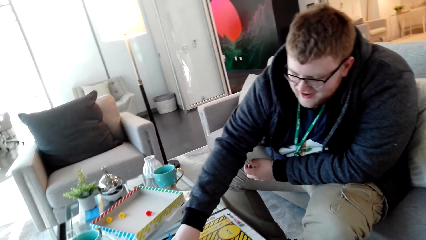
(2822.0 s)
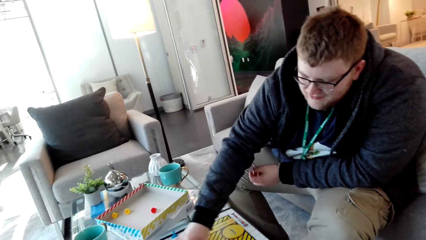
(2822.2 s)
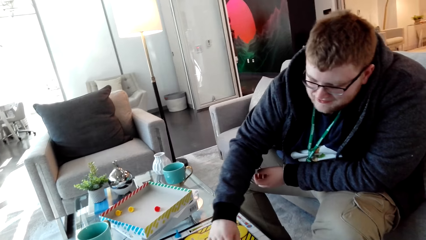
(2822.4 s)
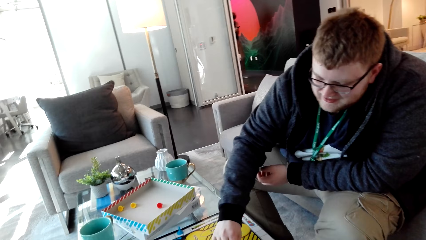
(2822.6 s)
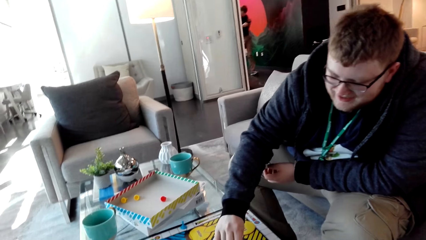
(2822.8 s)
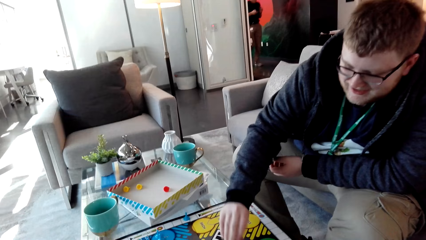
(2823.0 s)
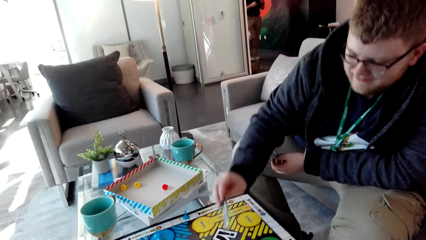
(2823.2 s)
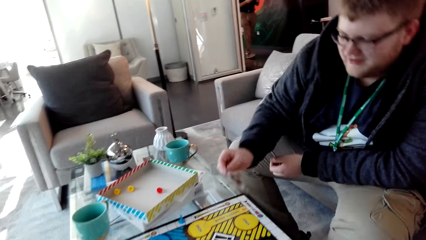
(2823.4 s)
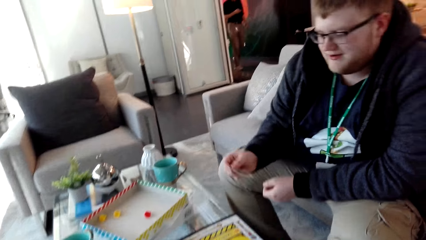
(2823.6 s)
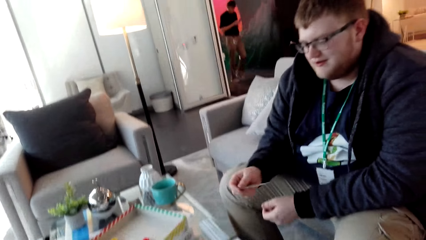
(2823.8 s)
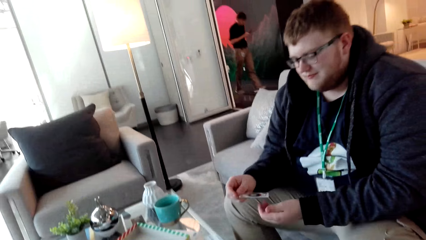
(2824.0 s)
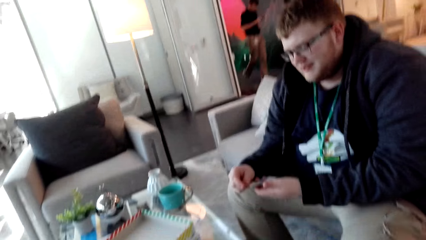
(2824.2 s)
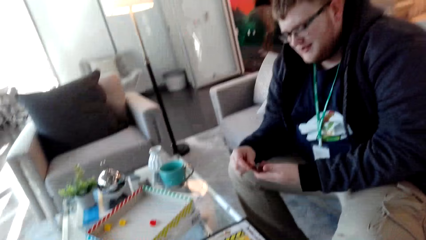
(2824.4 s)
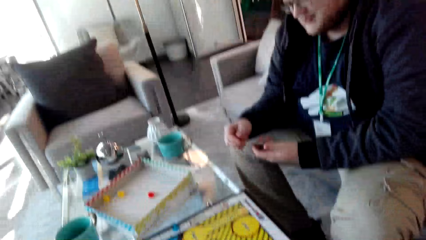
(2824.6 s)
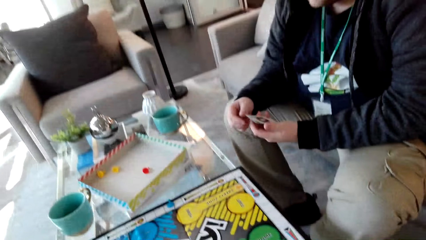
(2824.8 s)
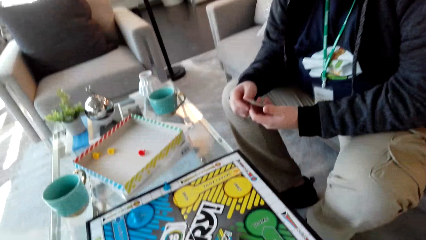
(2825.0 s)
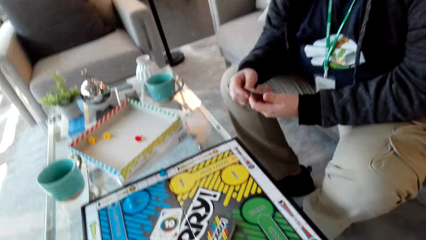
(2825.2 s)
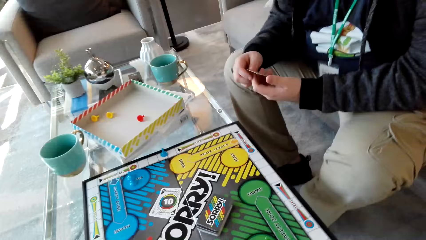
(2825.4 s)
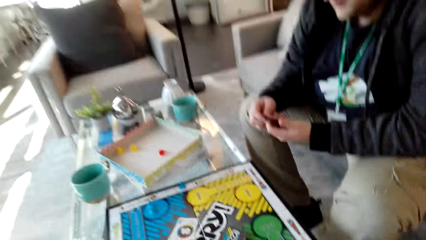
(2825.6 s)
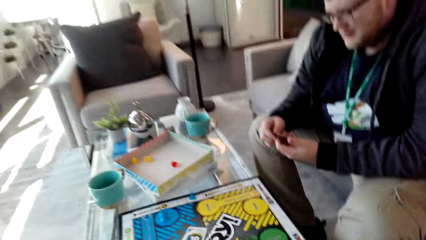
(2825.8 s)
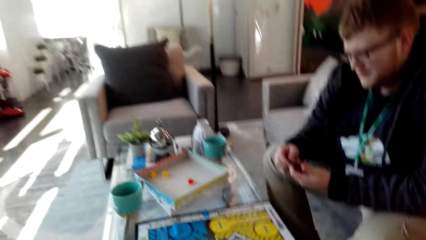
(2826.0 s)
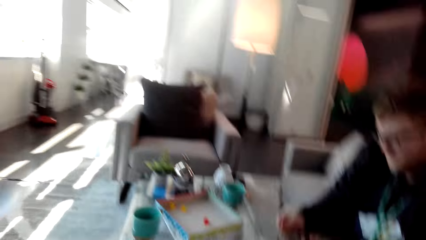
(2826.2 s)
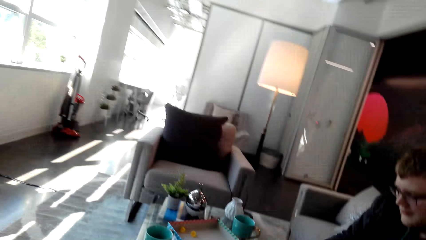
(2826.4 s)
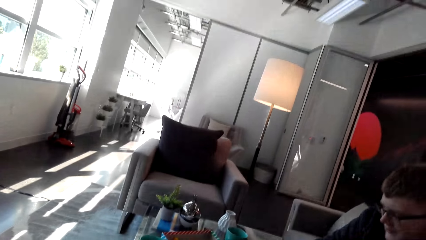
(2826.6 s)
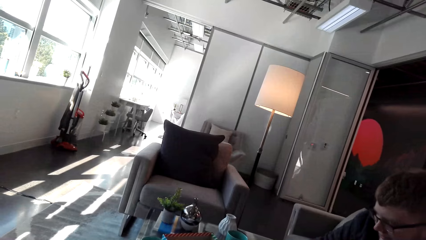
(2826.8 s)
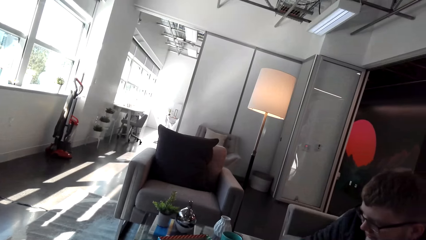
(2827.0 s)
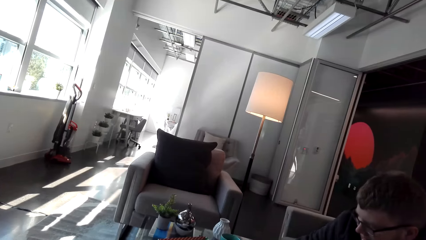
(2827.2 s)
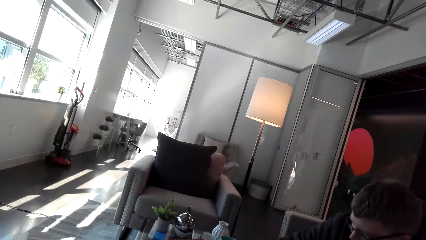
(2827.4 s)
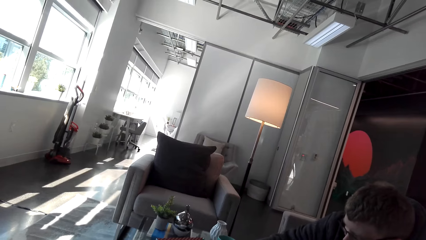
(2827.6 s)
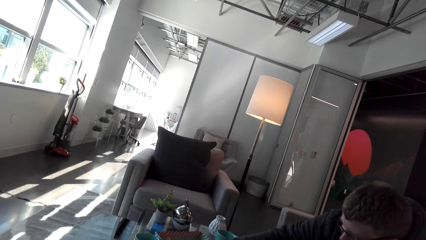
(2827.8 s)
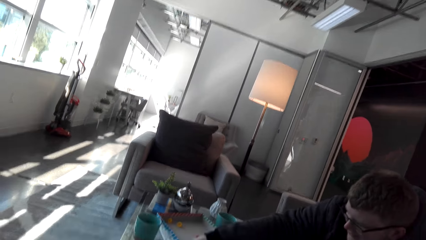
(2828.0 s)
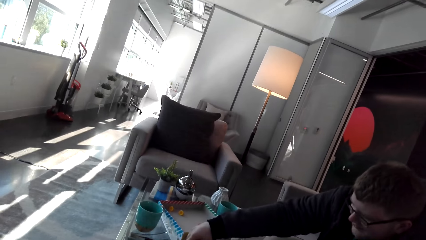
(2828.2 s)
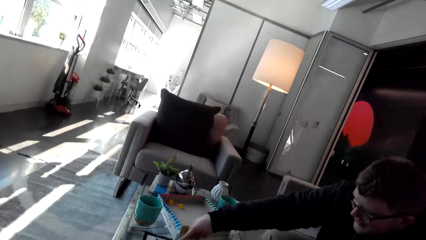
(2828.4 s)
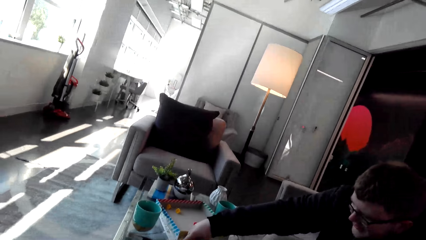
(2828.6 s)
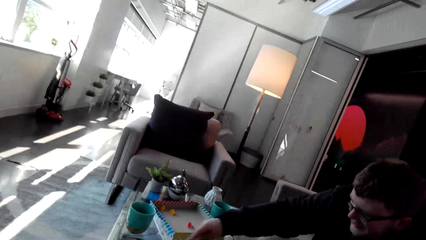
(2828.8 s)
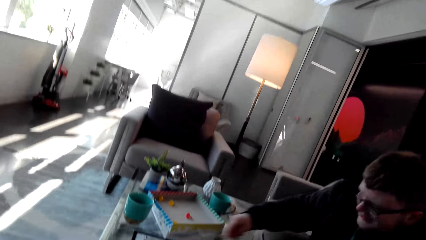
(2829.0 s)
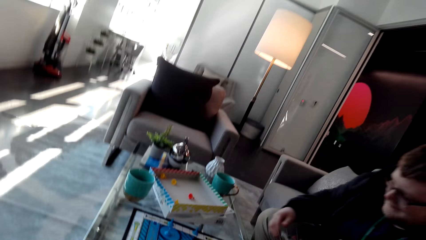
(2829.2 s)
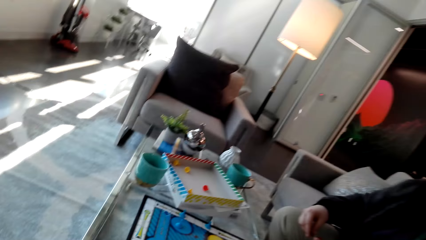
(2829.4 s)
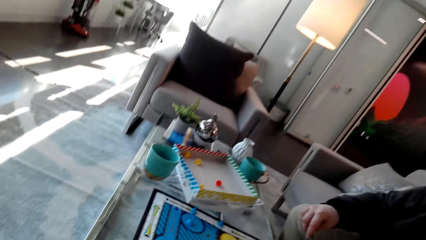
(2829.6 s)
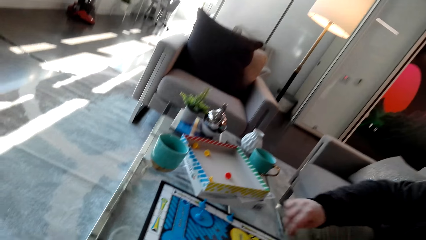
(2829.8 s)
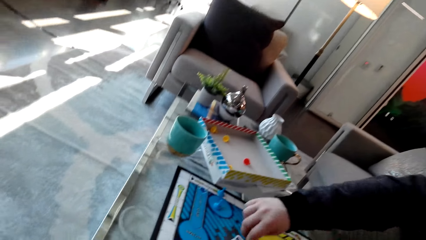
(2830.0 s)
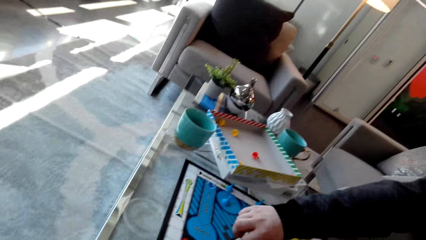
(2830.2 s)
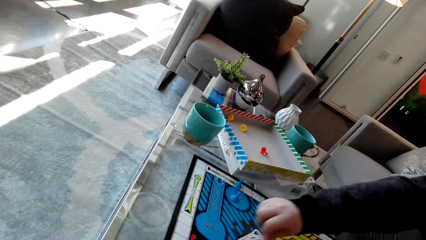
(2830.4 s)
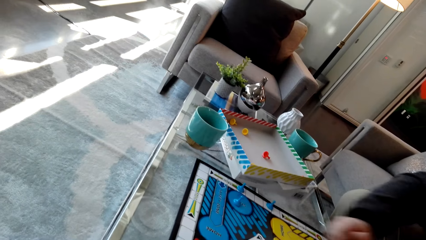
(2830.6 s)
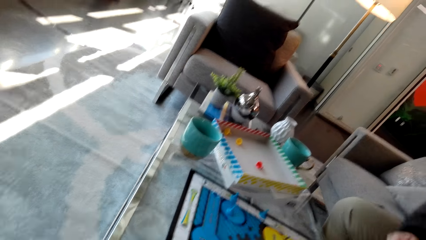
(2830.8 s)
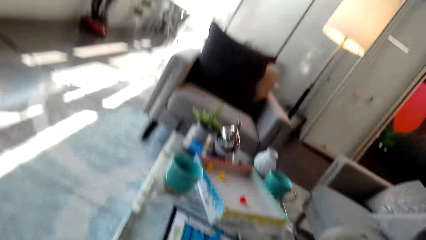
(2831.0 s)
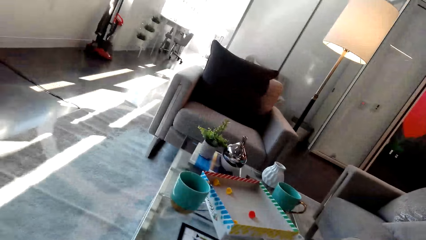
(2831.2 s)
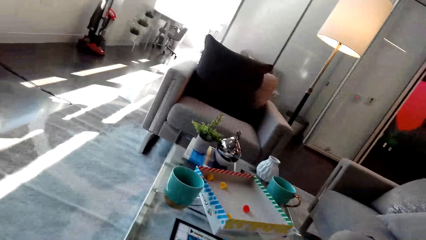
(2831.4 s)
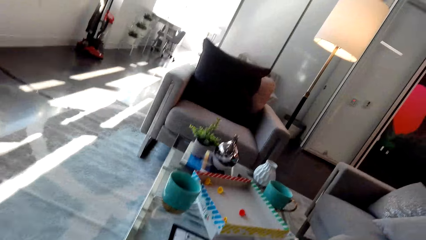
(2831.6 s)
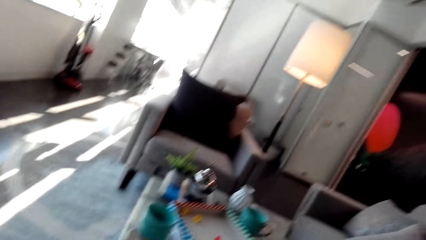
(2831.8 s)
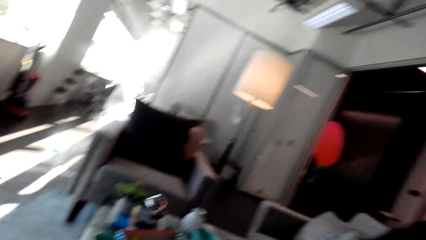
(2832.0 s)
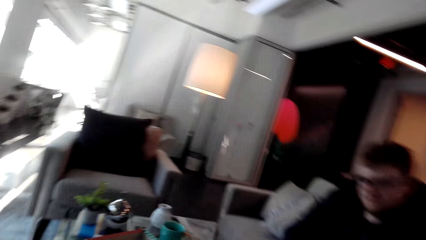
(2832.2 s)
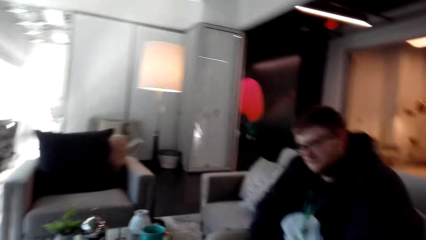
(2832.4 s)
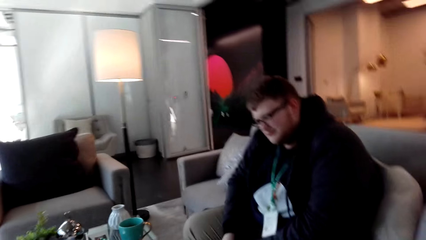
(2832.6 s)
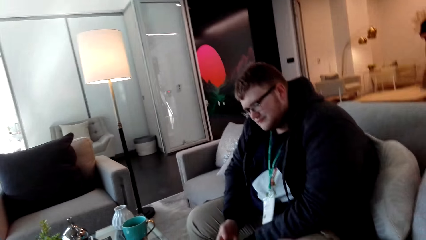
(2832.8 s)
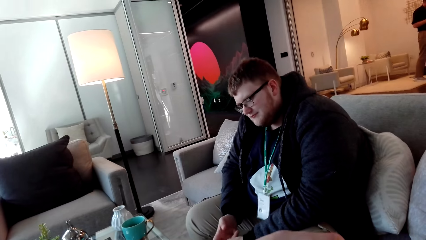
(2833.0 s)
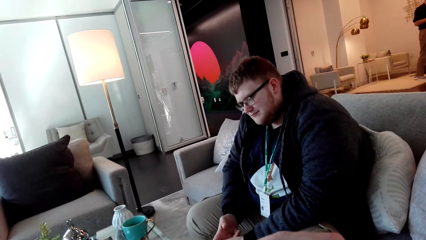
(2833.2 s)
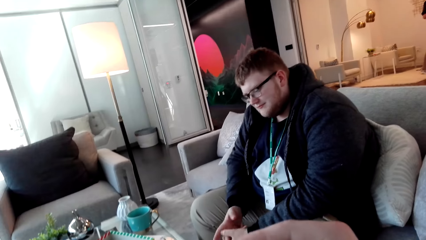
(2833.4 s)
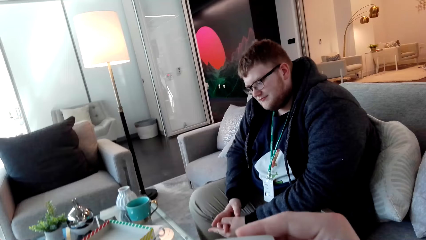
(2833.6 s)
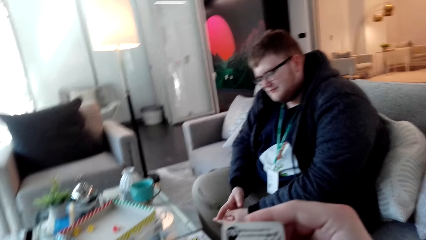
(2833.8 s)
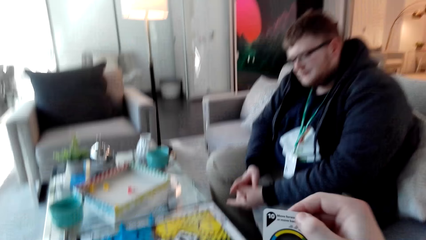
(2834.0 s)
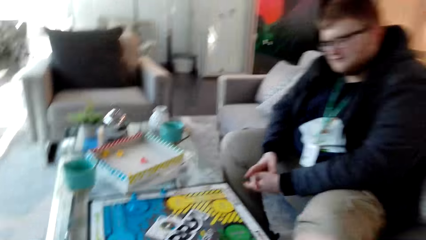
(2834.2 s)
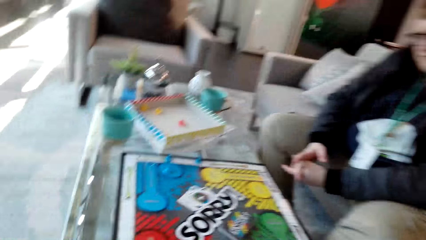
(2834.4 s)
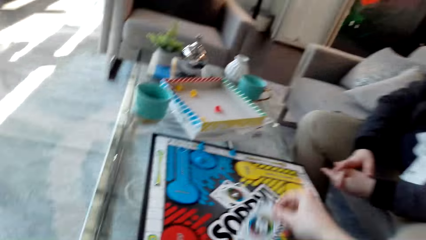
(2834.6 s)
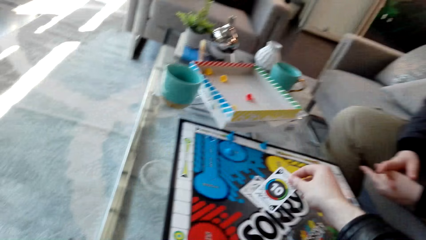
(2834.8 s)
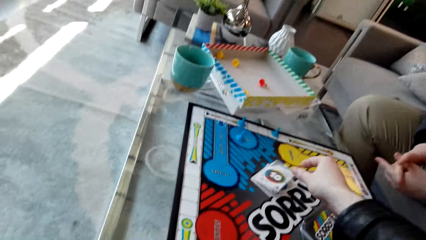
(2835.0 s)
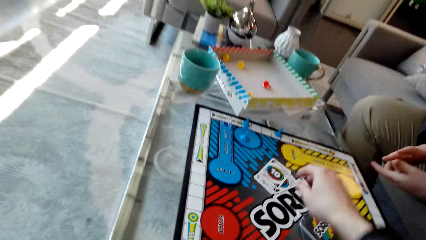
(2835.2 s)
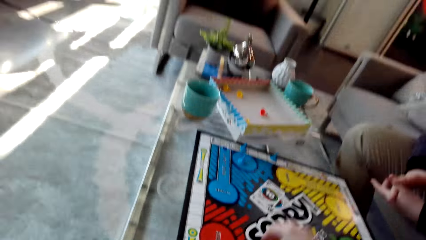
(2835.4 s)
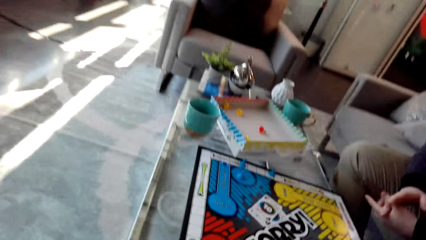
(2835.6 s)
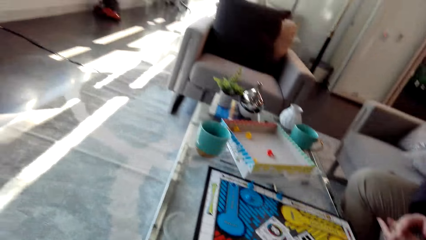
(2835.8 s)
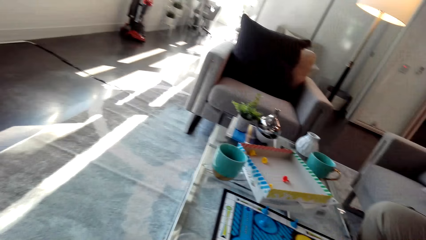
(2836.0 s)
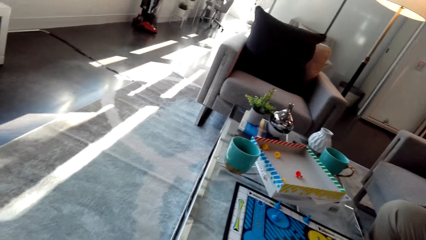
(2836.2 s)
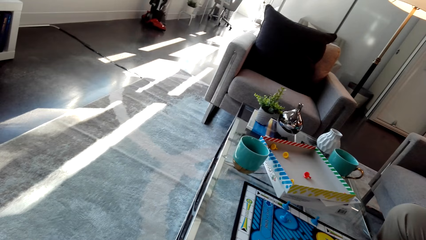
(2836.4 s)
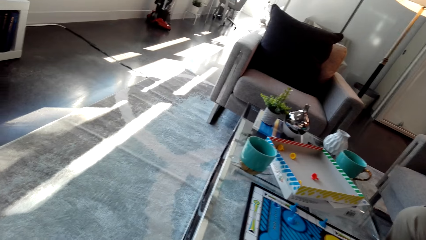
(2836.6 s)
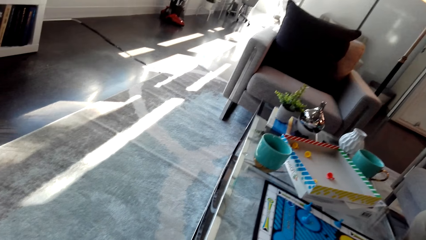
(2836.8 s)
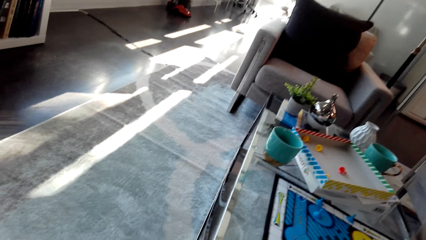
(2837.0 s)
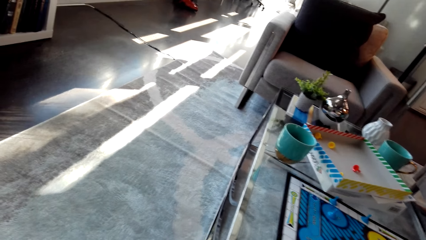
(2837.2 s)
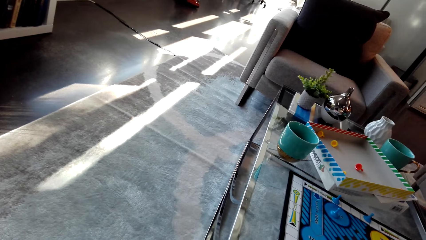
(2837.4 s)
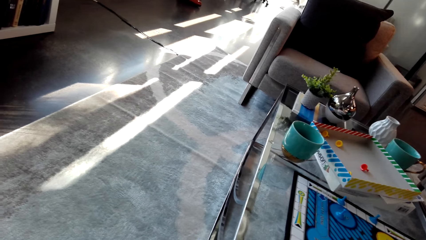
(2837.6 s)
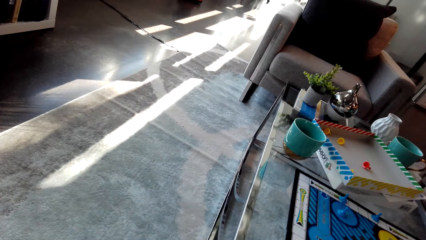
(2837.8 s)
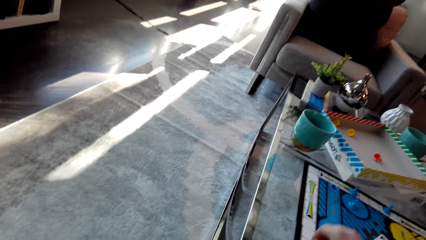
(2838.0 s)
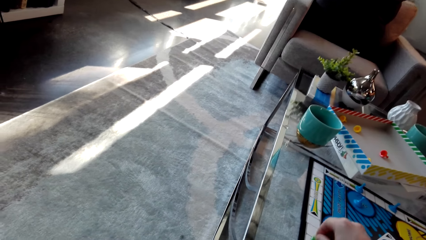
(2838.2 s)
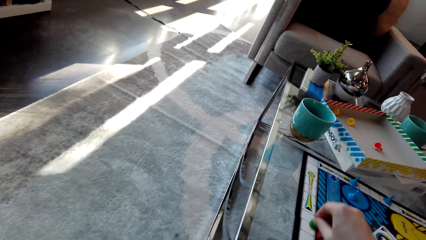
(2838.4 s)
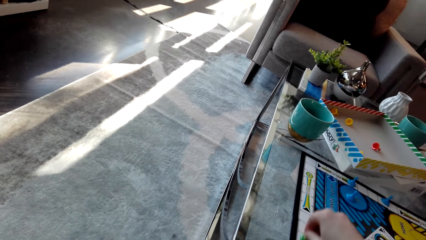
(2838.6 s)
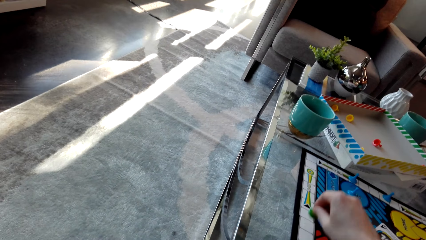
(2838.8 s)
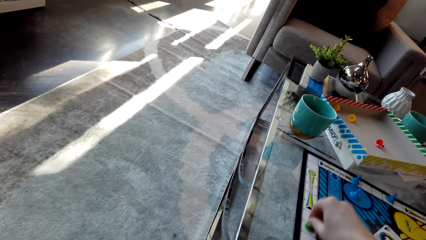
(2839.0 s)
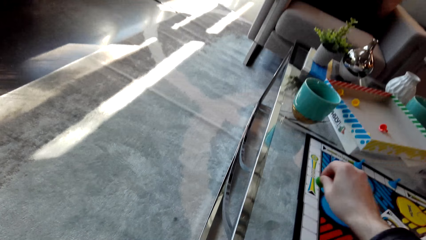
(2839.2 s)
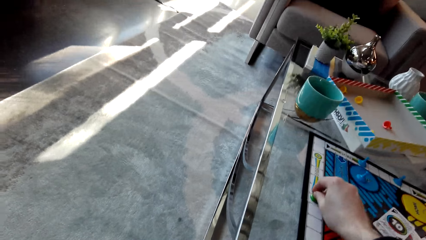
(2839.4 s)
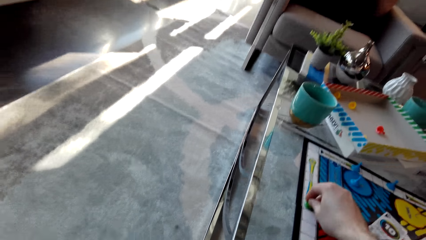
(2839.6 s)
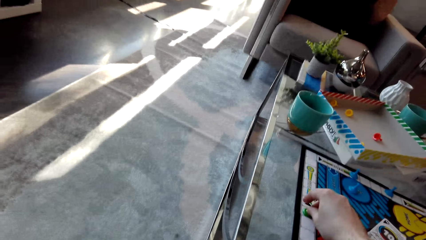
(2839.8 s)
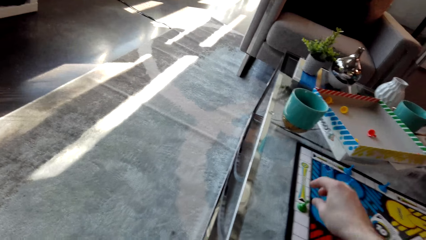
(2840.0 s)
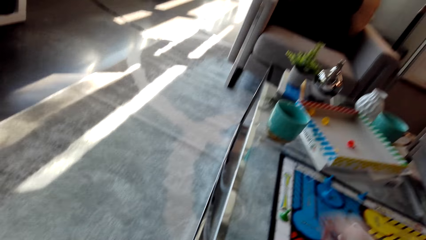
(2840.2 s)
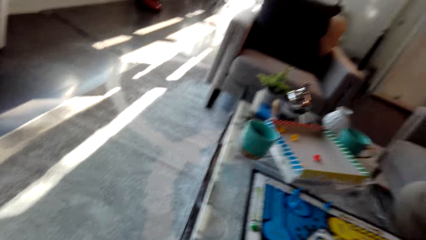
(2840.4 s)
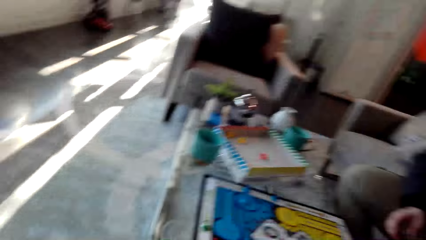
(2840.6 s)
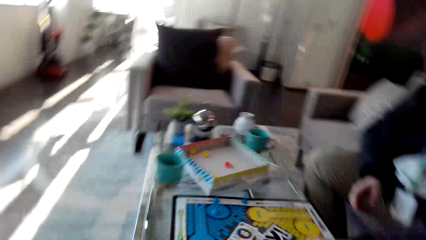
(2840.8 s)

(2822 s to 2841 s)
A man picks a card from the chess board. The man examines the card. The camera wearer looks around. The man picks the dice and drops the dice. The man moves the card across the chess board. The camera wearer looks around. The man moves the dice. The camera wearer puts the card on the chess board. They count the space. They move a pawn across the chess board. They drop the dice.
